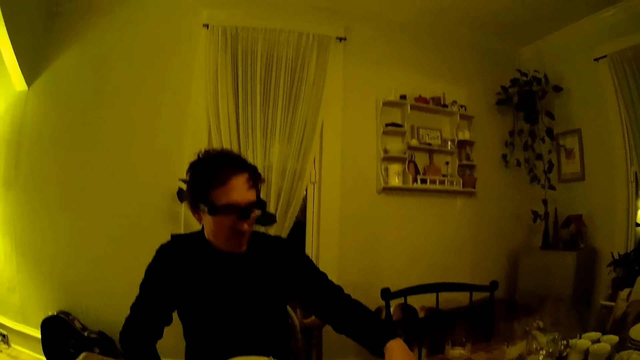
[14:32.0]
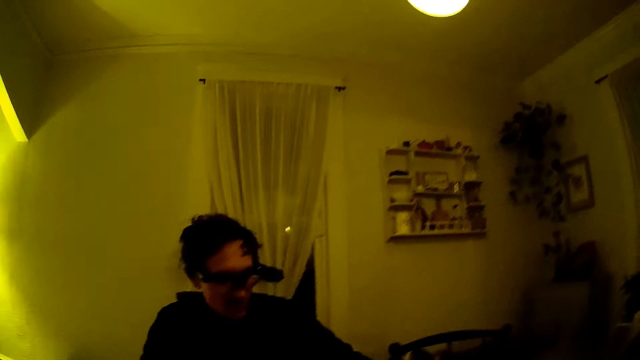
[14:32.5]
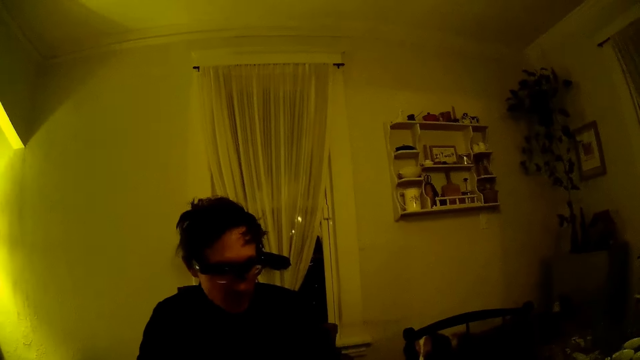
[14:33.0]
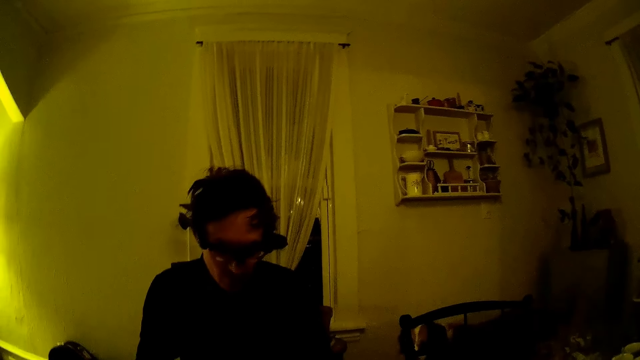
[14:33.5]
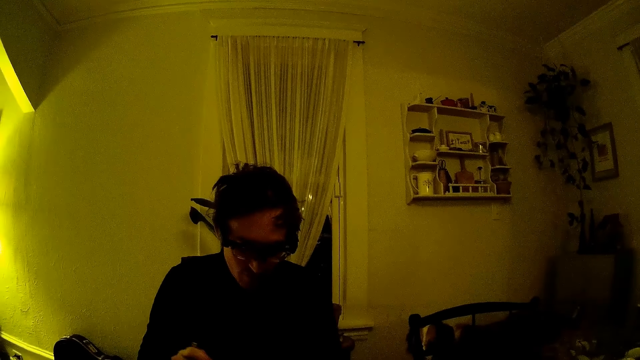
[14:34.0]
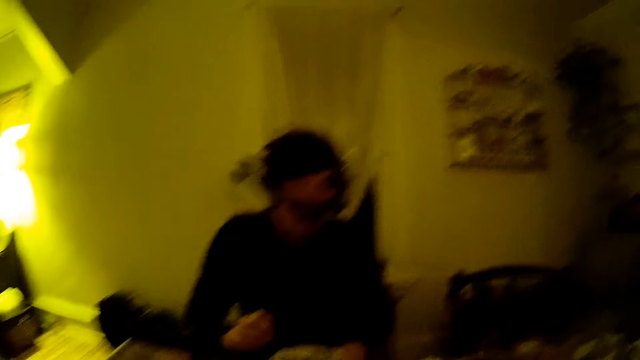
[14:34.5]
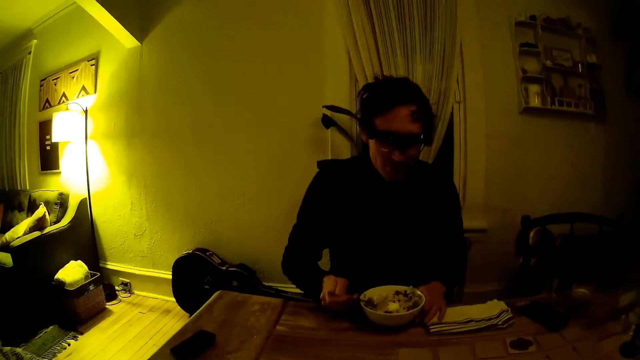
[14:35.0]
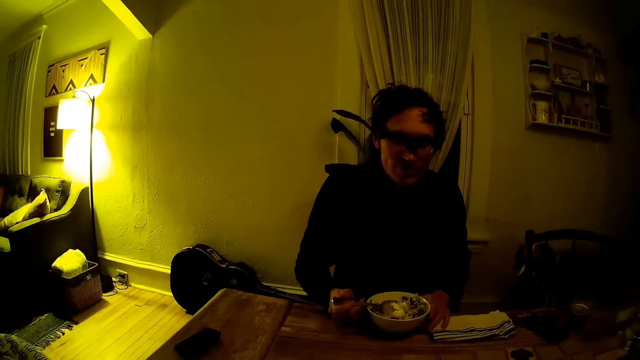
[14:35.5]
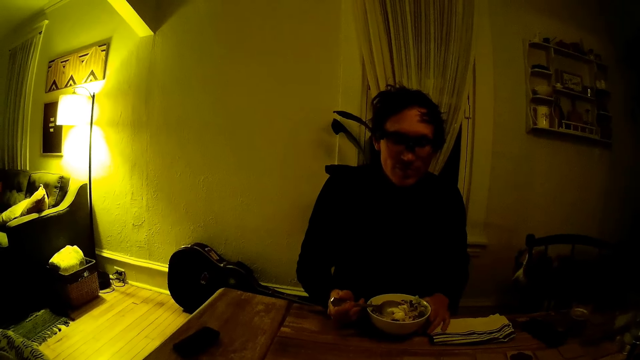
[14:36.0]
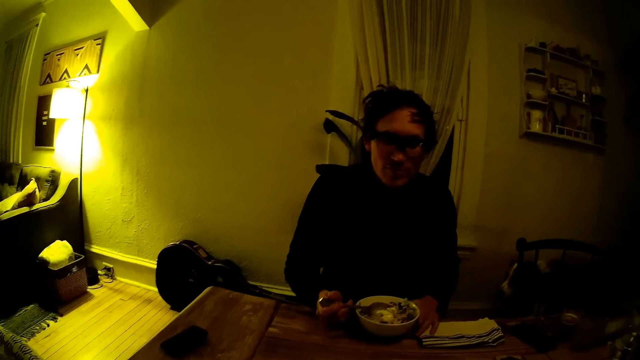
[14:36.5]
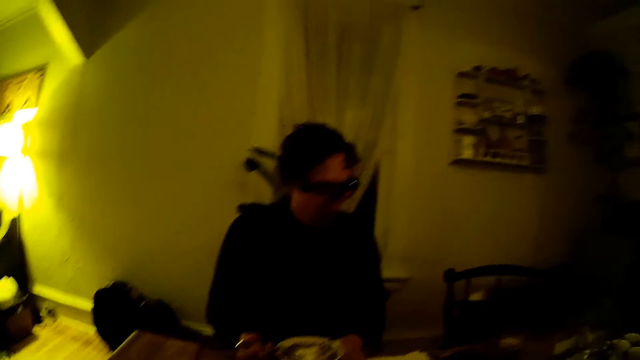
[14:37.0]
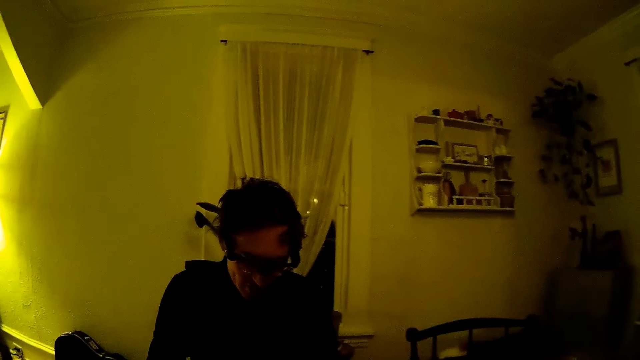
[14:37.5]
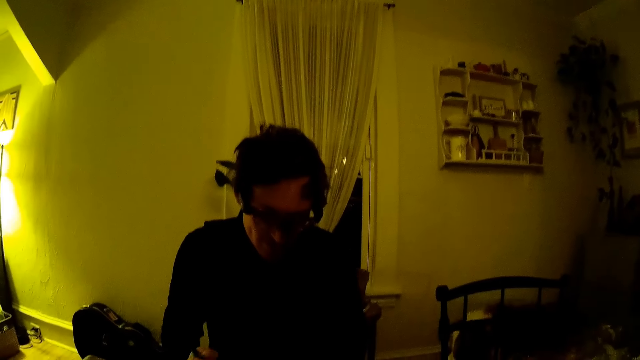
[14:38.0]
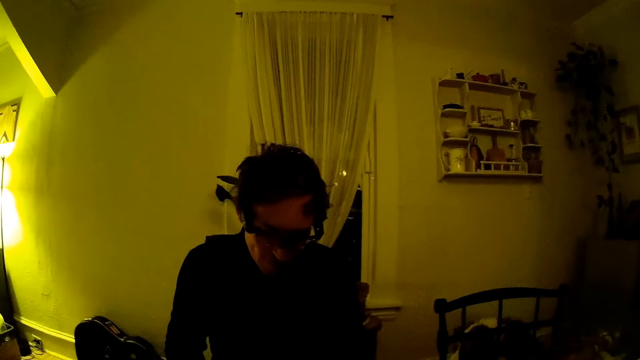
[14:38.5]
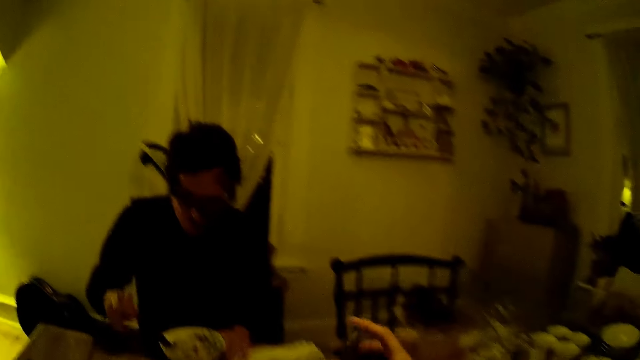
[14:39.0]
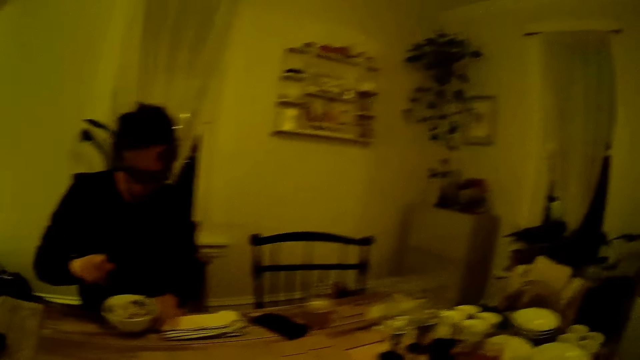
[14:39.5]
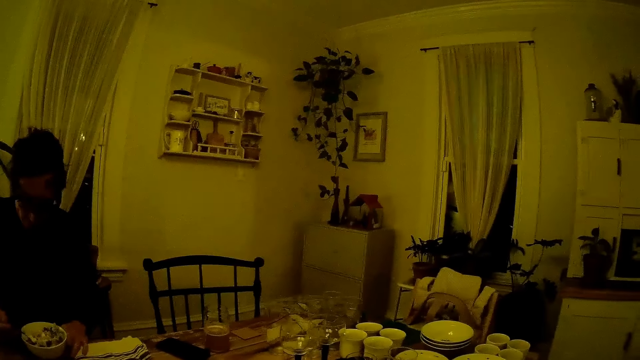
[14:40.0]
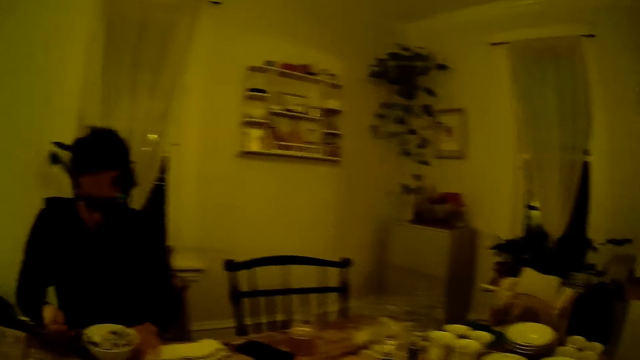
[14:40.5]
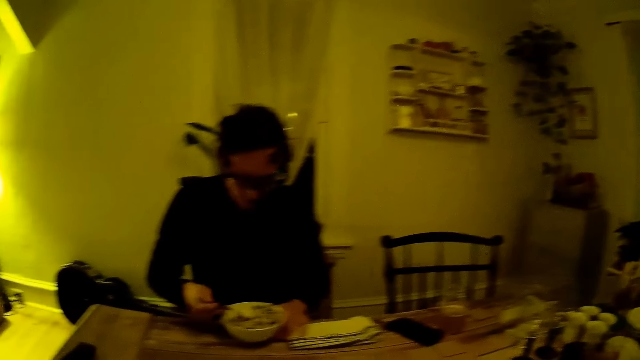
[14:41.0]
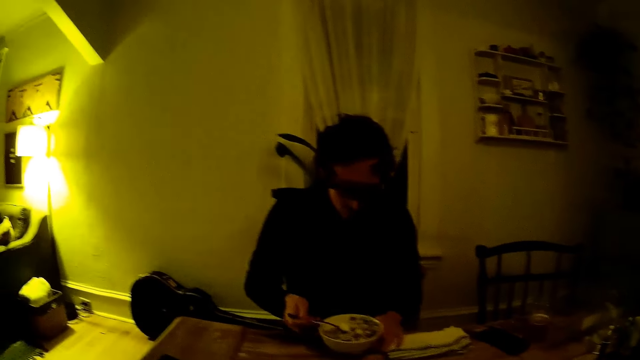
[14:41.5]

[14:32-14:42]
The man picks the cereal with the spoon in his right hand. He picks the cereal again.

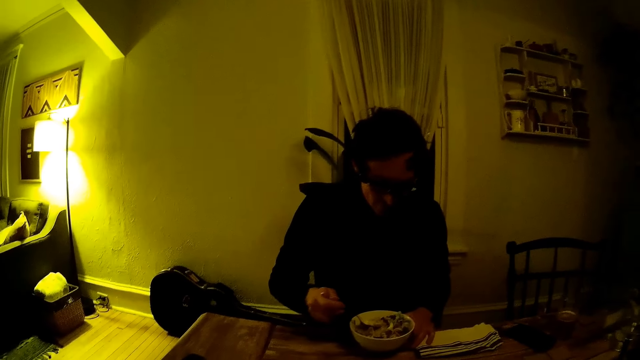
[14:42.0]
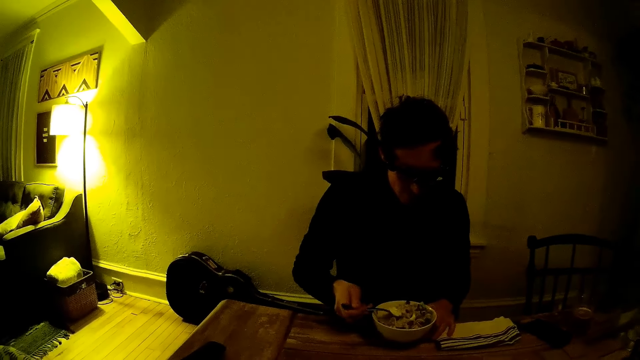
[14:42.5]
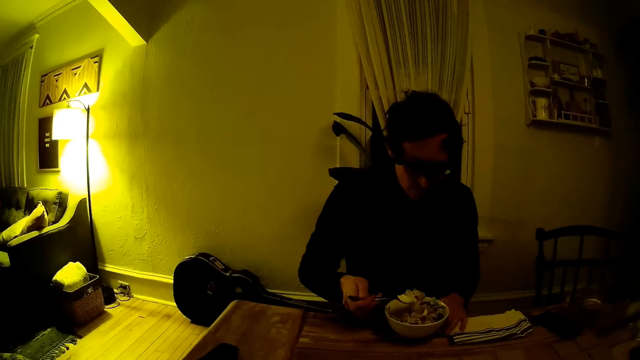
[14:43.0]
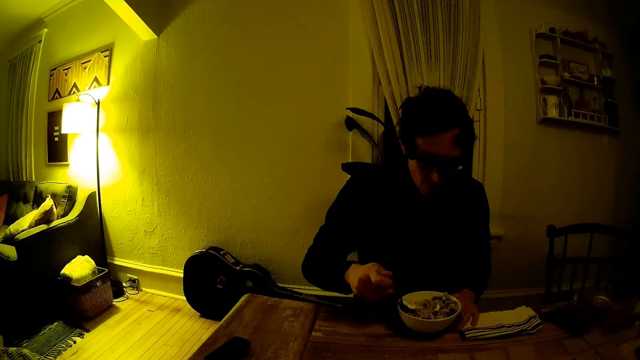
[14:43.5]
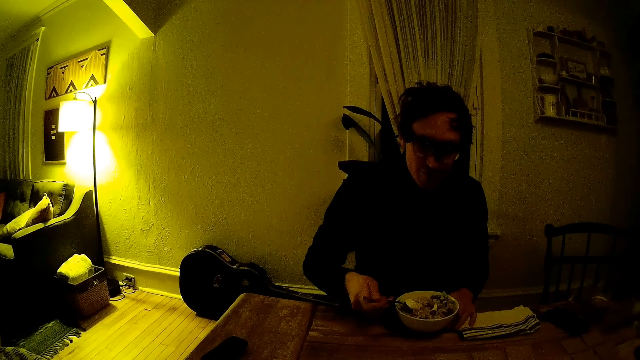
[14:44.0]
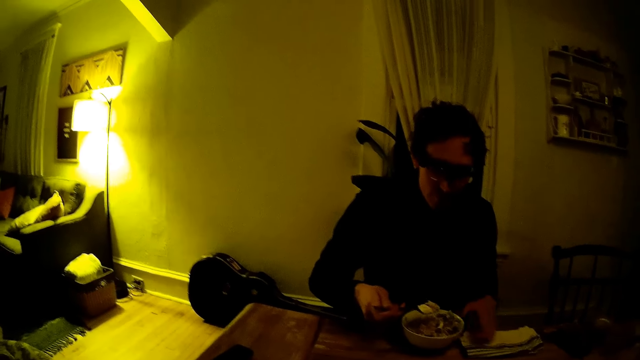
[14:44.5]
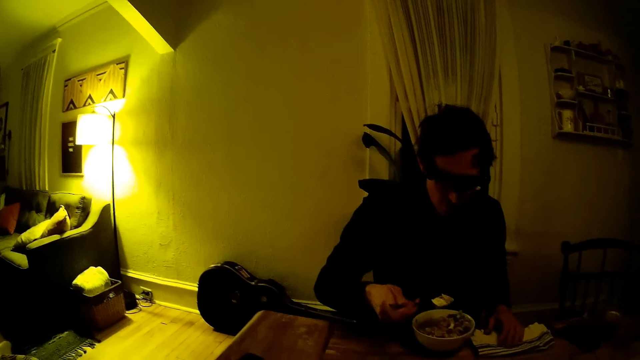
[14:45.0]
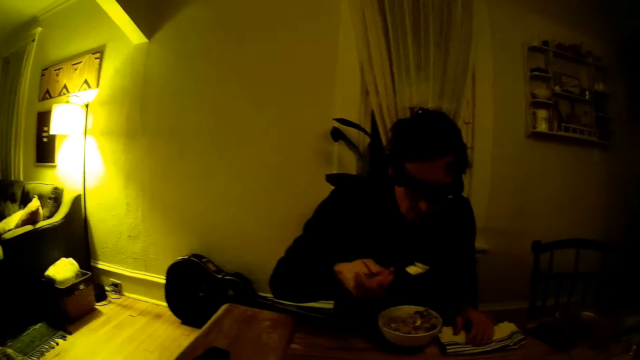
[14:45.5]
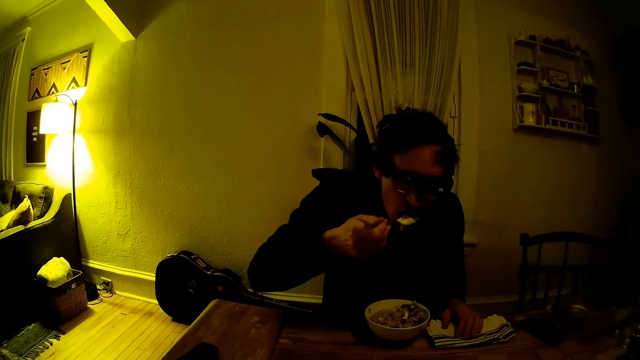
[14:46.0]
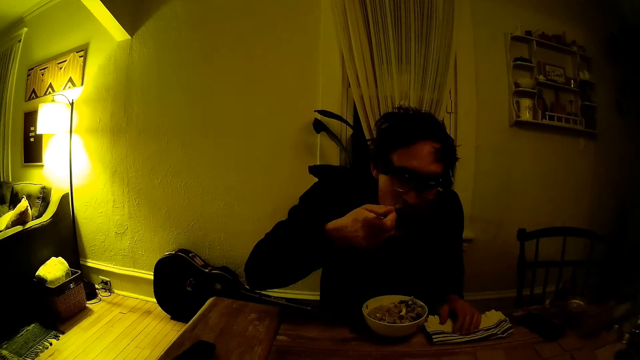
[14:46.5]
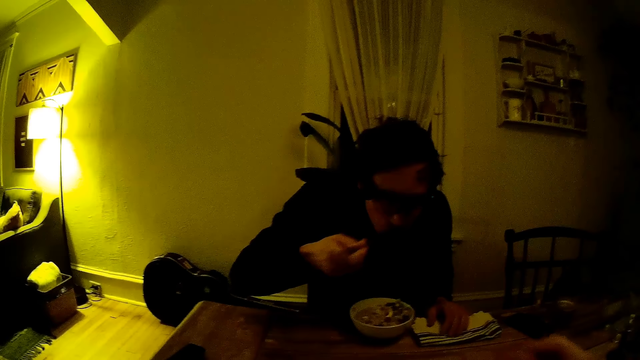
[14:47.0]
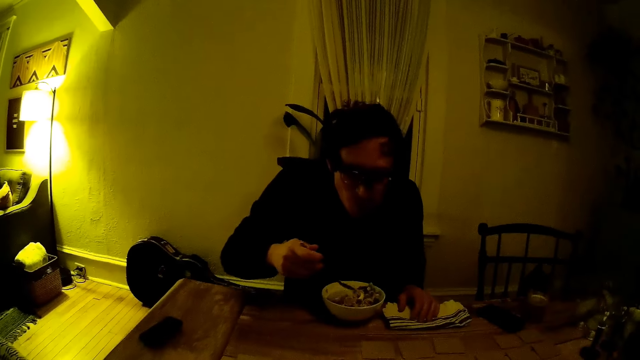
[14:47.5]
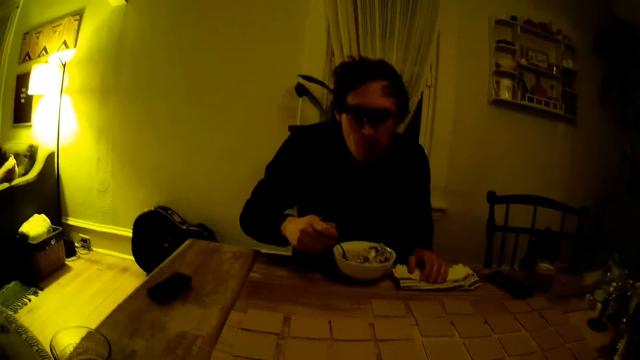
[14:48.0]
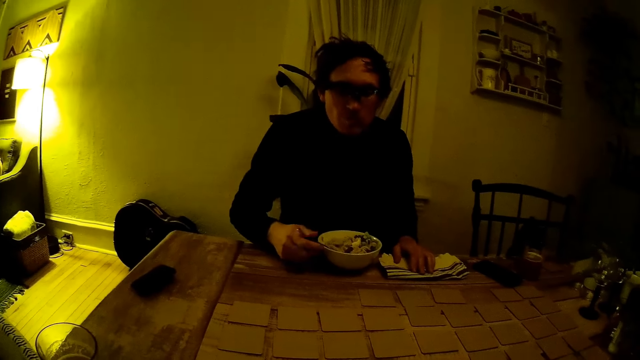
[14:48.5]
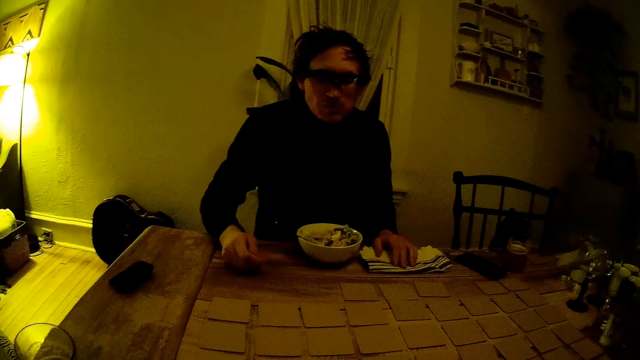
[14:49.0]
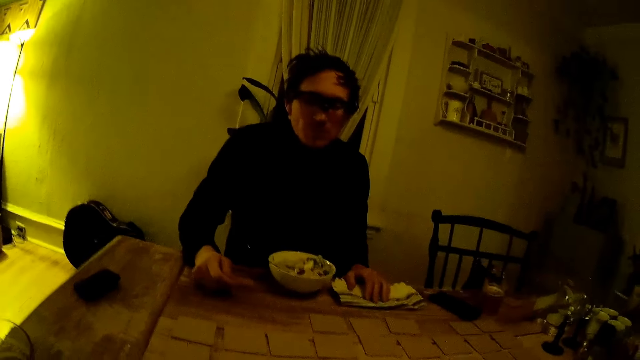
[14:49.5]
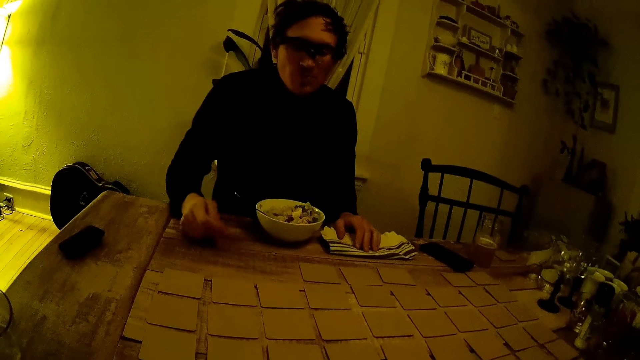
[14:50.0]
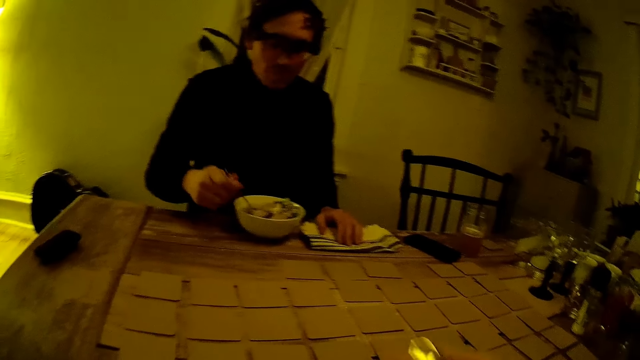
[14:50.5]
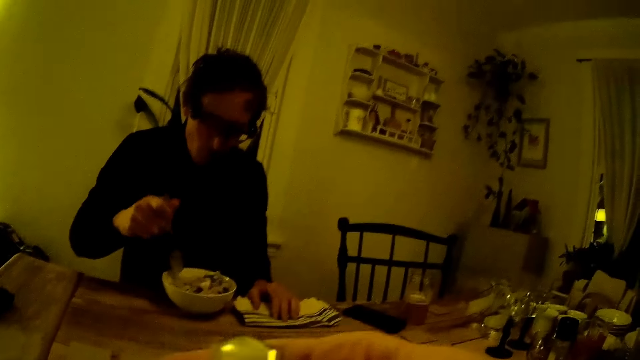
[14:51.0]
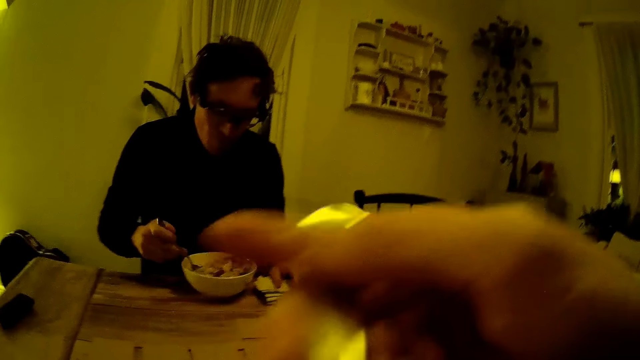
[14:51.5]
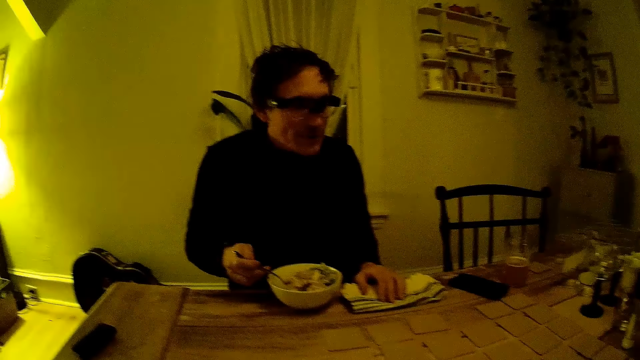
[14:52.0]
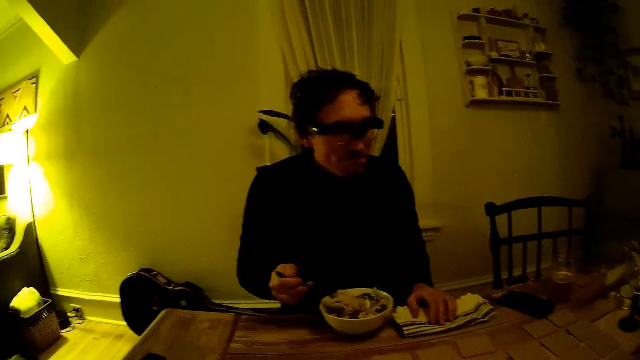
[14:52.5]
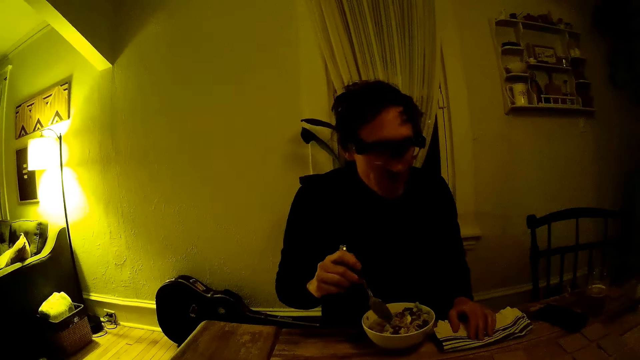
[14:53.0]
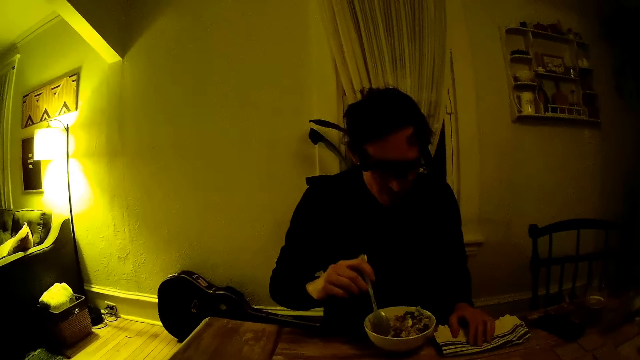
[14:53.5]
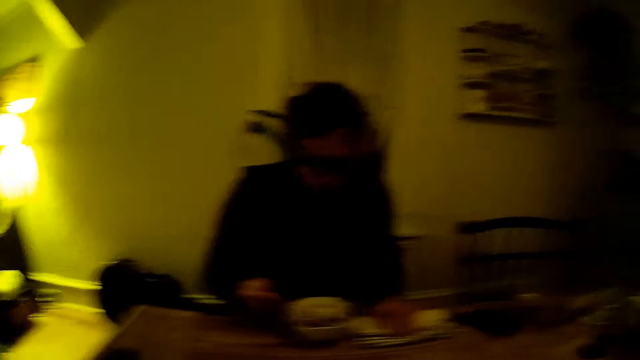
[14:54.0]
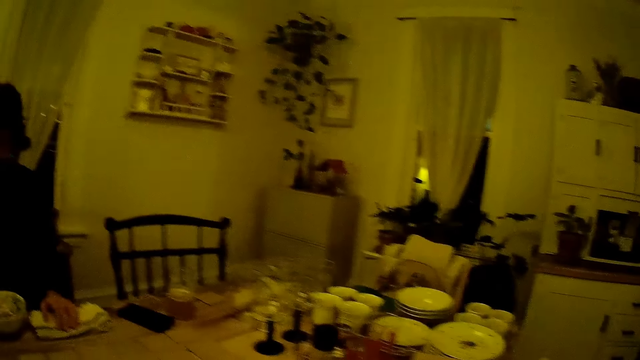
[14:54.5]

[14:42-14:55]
The camera wearer speaks to the man. The man eats the cereal with the spoon in his right hand and scoops the cereal with the spoon. The camera wearer lifts the spoon with her right hand. She eats the food with the spoon. The man picks at the cereal with the spoon in his right hand. The camera wearer lifts the spoon with her right hand. The man speaks to the camera wearer. The camera wearer looks around the room.
